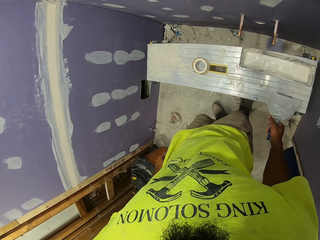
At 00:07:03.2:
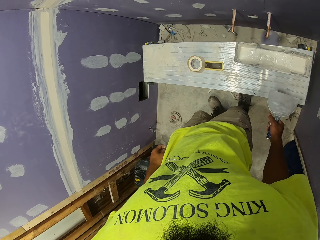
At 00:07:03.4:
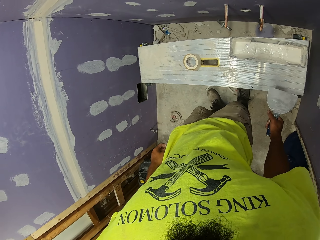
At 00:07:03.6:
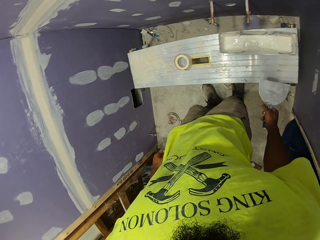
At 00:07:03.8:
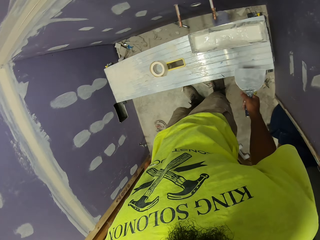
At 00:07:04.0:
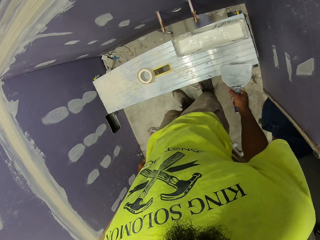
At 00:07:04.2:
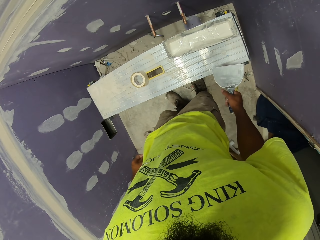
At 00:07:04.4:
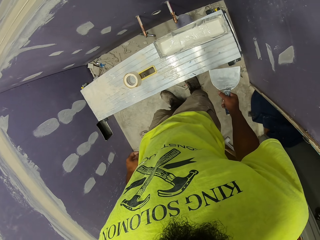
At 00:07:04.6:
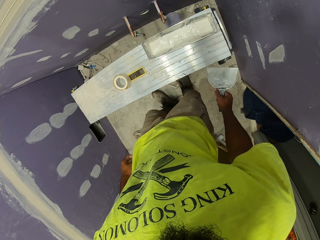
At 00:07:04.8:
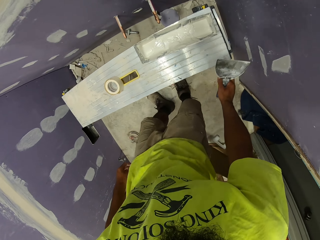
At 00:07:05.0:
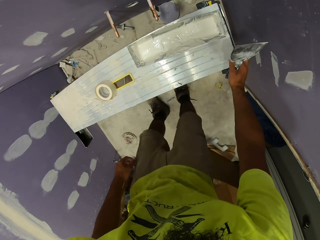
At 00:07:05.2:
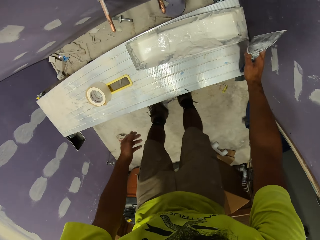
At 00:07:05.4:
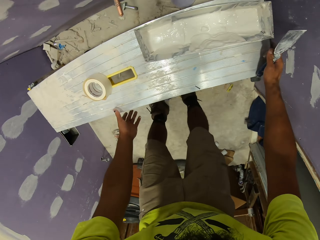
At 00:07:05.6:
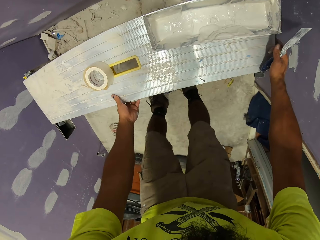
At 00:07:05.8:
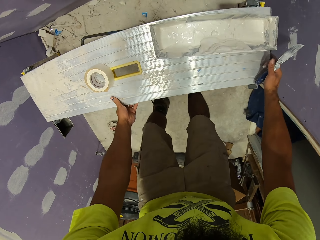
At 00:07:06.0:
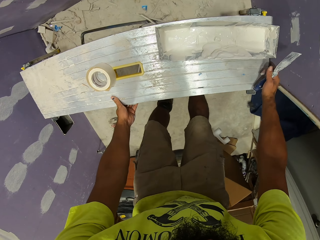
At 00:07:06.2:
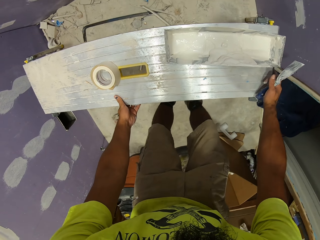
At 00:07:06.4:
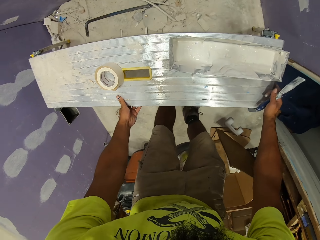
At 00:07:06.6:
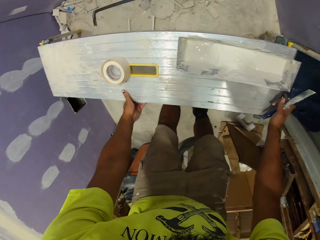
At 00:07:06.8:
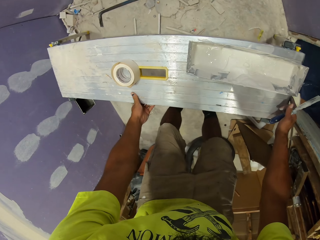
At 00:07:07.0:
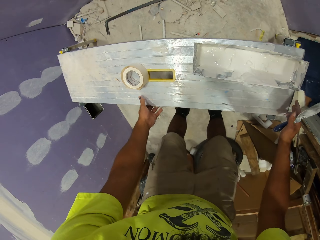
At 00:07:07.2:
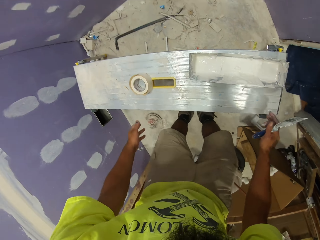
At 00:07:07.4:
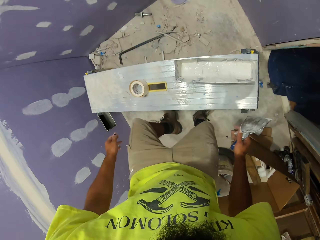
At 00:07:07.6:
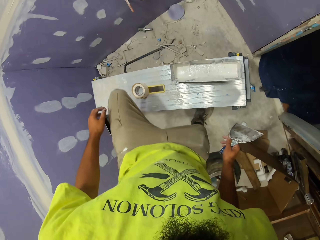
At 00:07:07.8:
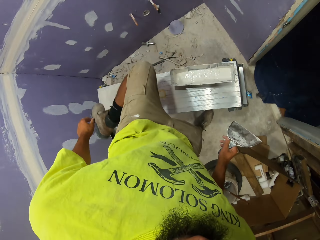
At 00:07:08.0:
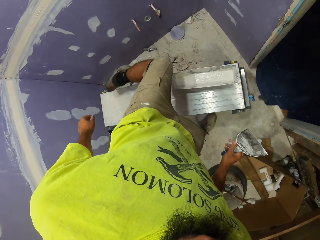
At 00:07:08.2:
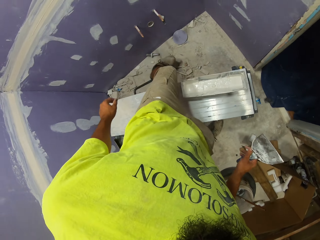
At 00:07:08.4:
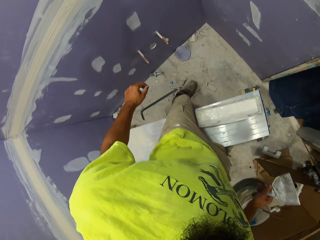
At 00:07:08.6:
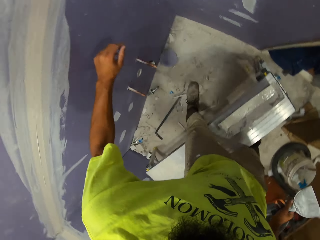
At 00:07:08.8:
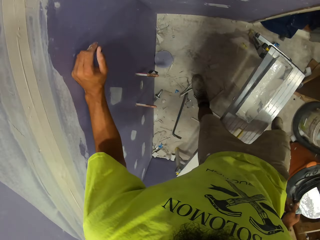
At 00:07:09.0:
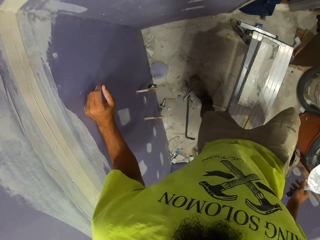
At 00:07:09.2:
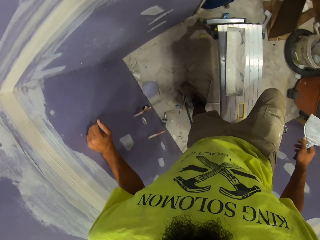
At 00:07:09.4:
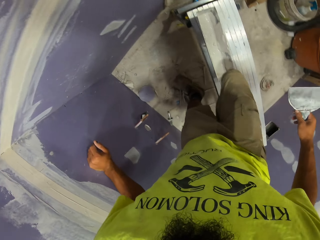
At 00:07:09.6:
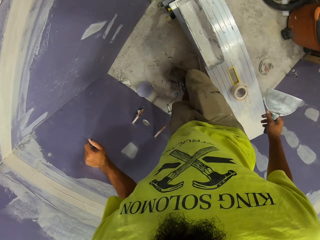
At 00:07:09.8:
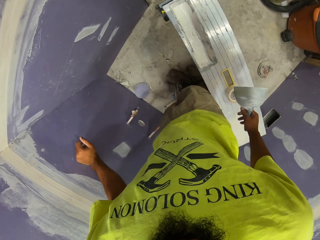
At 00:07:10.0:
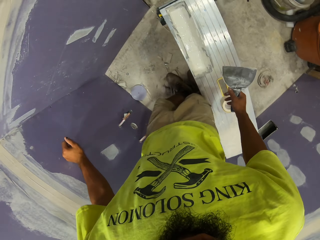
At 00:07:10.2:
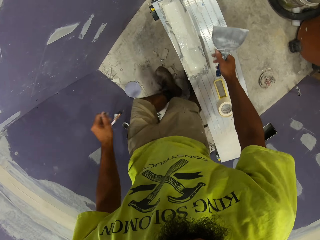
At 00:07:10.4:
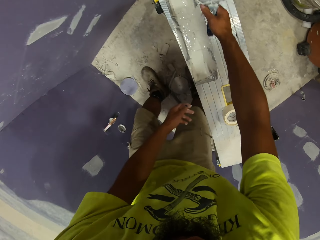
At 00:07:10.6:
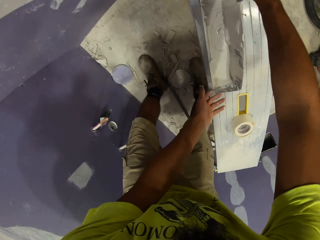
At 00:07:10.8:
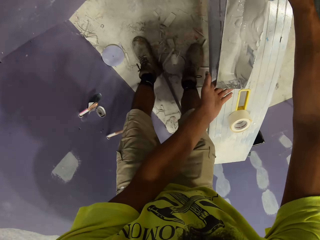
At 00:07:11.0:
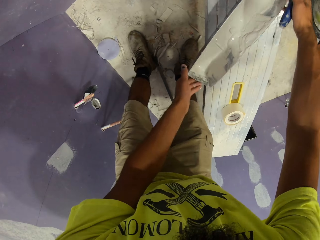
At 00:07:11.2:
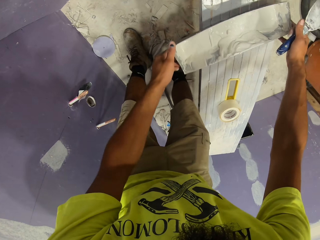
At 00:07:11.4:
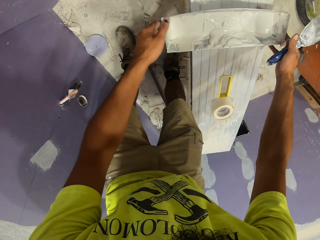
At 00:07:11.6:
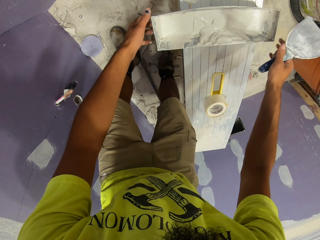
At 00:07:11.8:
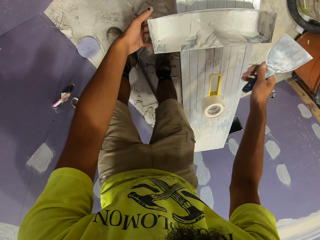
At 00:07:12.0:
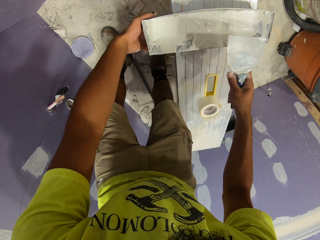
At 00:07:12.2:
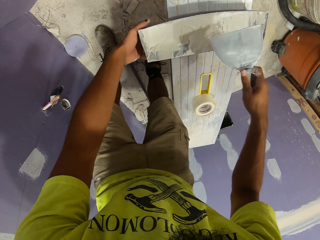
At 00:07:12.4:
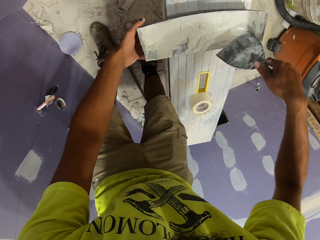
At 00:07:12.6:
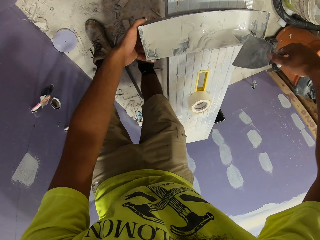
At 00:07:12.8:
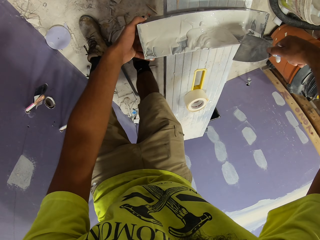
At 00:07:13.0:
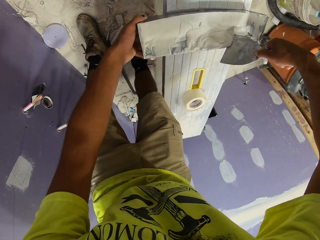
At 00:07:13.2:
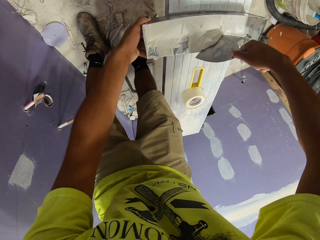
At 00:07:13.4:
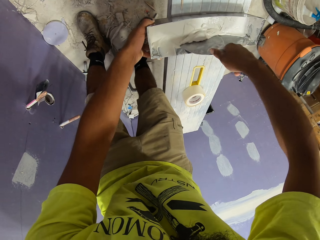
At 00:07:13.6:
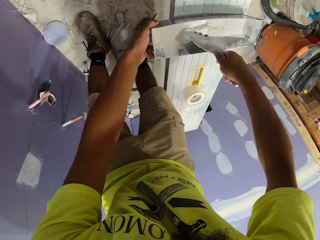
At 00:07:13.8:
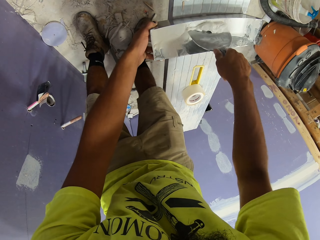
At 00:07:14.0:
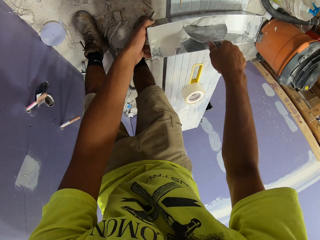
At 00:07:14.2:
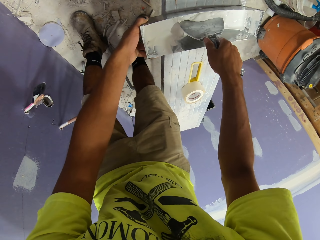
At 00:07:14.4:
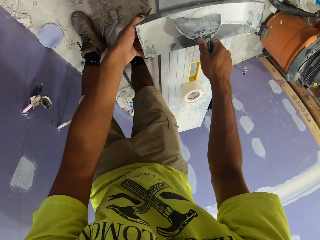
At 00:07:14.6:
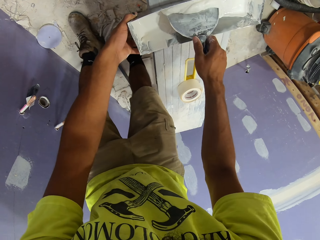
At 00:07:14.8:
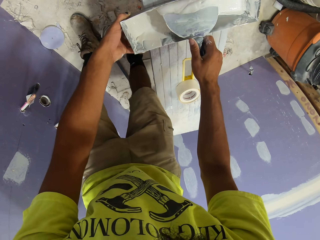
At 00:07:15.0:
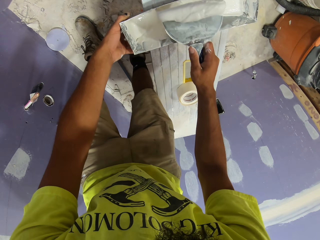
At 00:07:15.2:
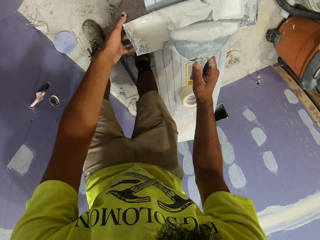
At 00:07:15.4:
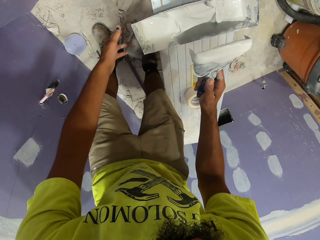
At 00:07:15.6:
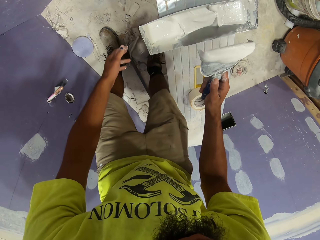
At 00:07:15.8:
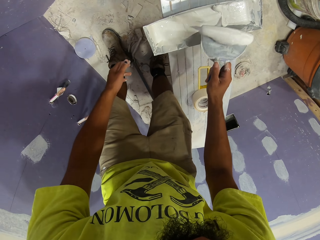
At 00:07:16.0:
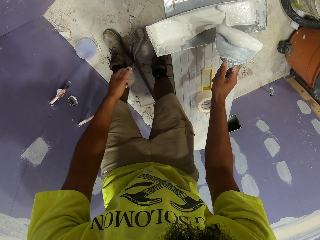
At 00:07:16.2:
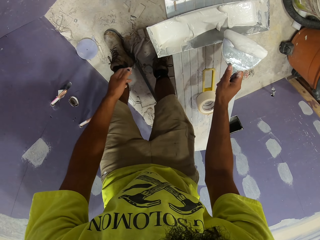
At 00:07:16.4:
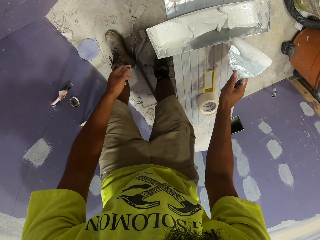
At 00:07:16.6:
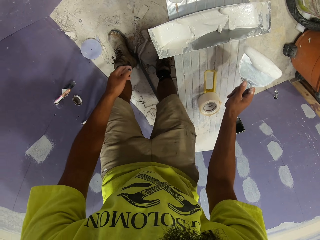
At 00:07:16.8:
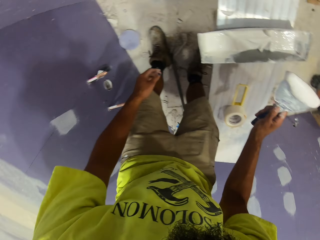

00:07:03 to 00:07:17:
The camera wearer pulls the bench. They jump over the bench. They move around. They turn the filler bin. They scoop paint using the paint scraper on the bin.

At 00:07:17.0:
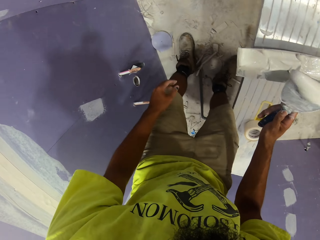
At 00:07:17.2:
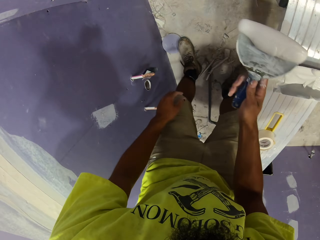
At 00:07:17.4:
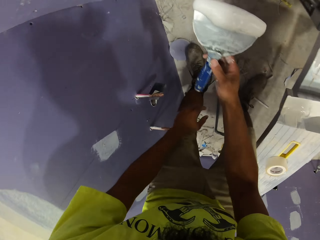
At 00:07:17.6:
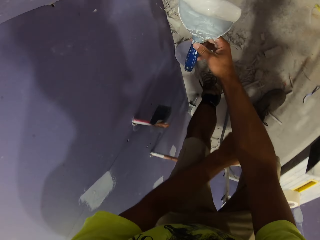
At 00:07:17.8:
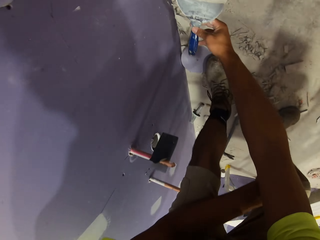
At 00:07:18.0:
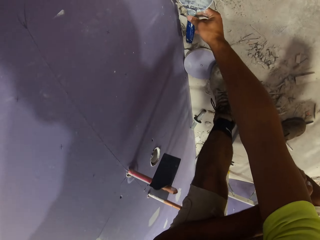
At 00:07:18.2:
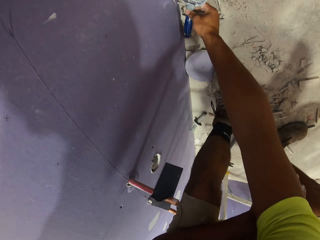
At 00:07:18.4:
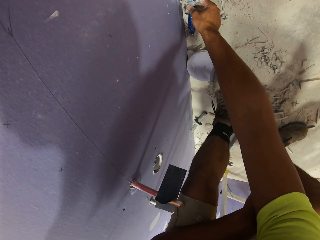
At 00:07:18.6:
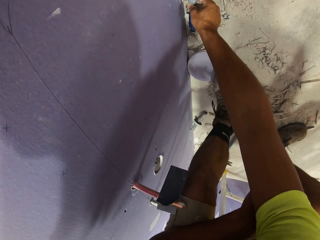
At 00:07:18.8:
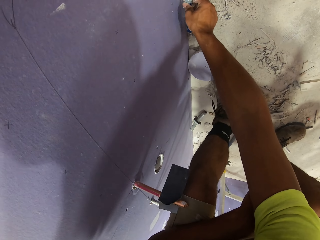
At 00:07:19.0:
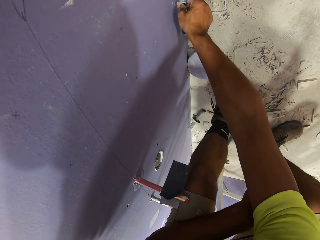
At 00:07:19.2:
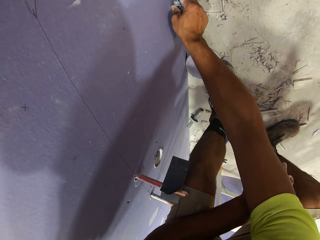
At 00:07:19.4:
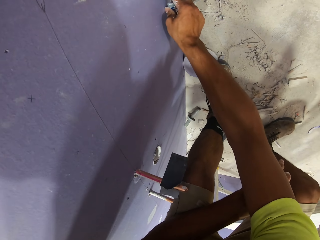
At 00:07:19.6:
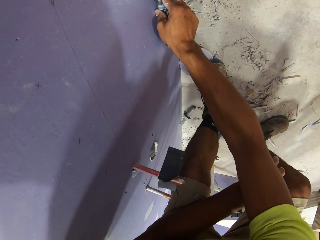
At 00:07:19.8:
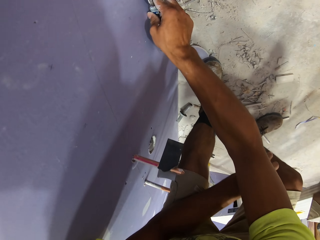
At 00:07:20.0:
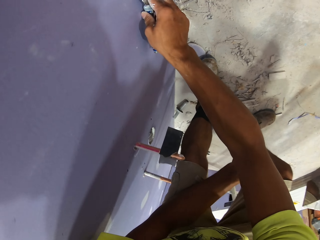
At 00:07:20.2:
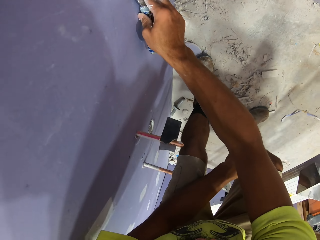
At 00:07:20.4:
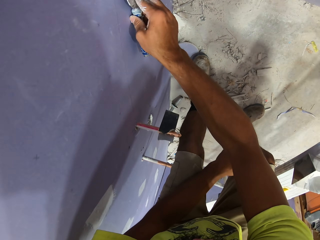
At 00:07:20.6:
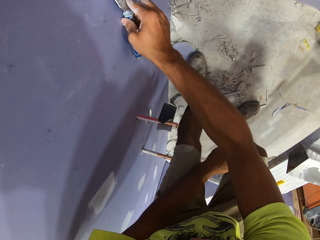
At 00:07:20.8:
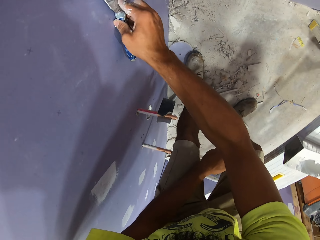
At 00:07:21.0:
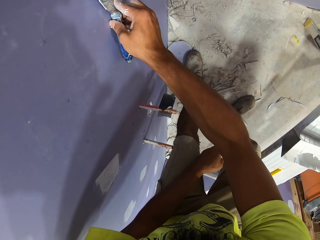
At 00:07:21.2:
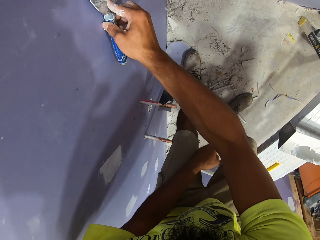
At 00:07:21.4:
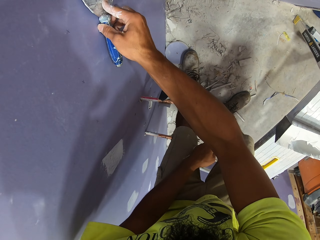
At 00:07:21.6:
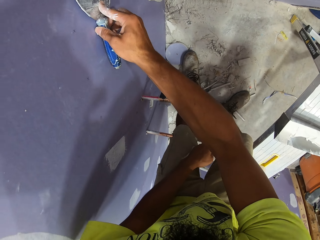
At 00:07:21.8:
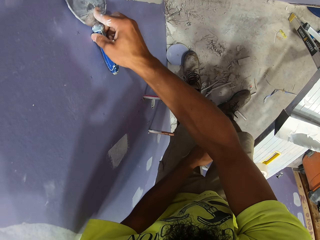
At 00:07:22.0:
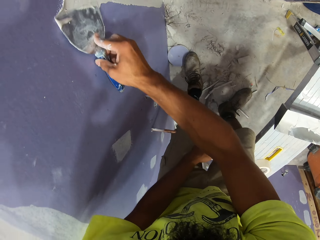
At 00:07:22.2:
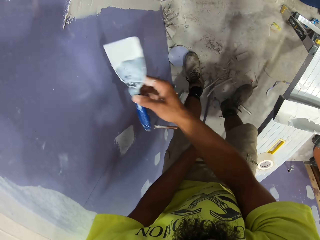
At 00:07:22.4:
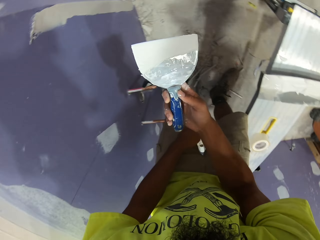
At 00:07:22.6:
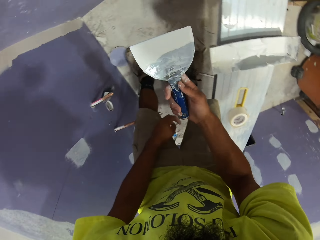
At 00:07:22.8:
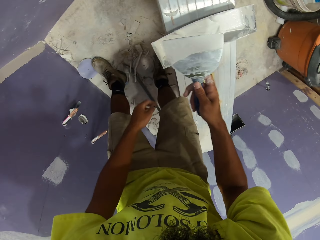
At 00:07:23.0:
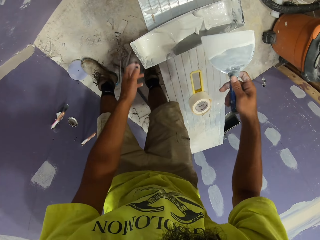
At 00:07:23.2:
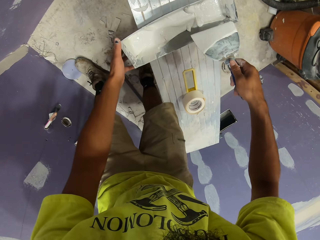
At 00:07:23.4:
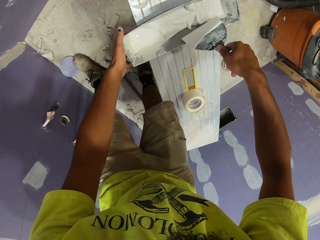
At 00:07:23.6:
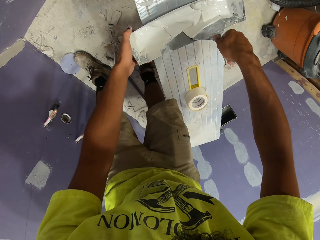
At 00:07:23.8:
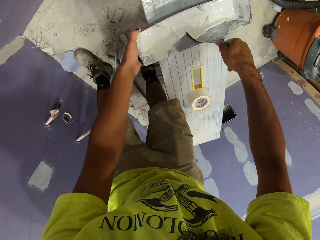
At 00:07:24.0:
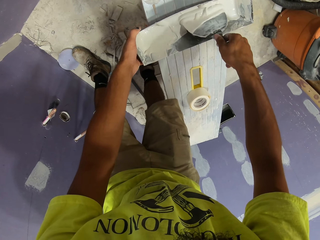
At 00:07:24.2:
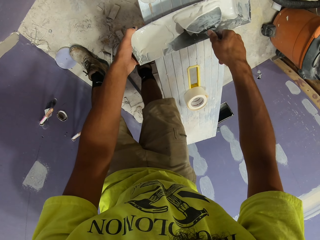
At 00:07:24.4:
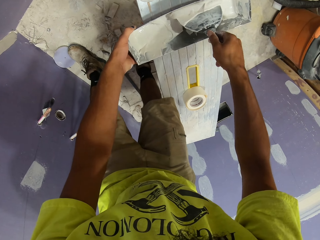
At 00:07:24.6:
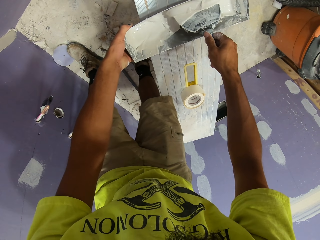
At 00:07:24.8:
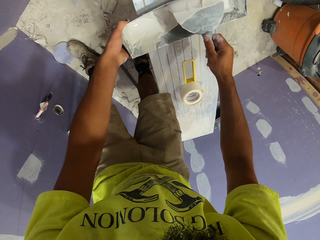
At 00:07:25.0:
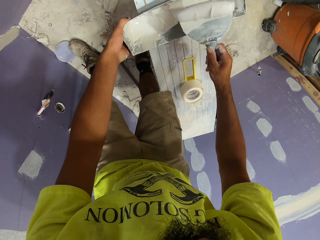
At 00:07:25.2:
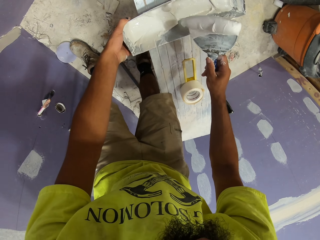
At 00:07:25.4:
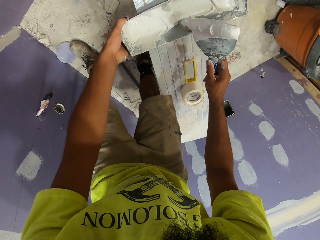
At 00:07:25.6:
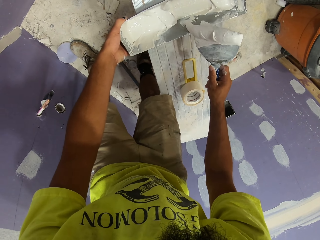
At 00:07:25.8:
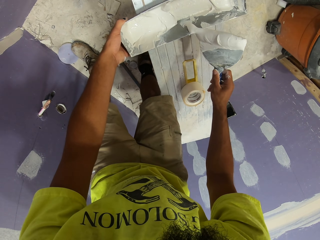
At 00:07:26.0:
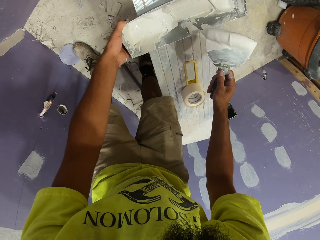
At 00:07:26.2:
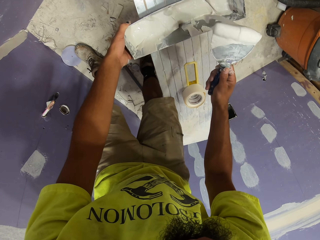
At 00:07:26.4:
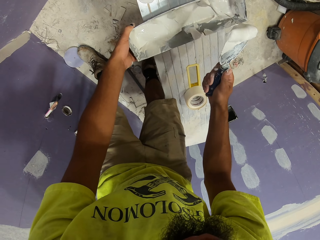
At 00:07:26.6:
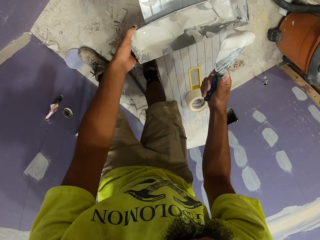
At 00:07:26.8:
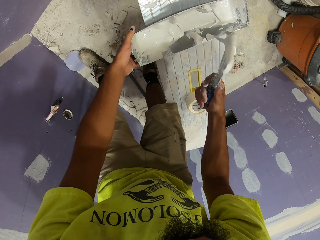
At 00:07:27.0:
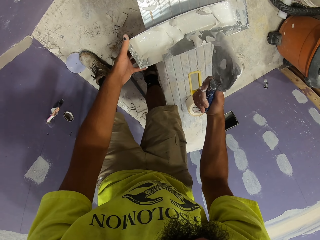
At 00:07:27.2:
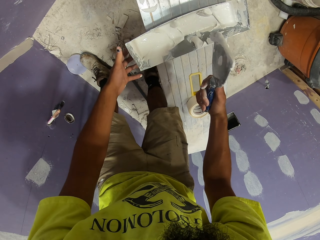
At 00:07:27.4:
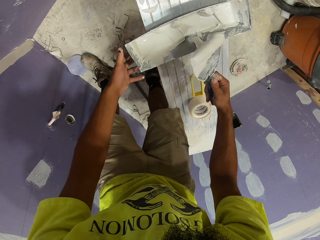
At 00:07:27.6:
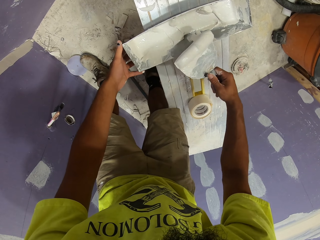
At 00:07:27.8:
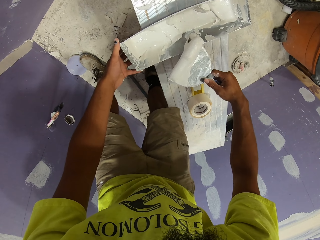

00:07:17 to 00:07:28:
The camera wearer applies paint on the wall. They scoop paint using the paint scraper.
